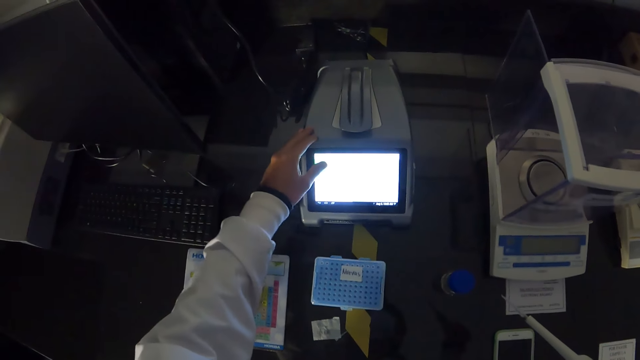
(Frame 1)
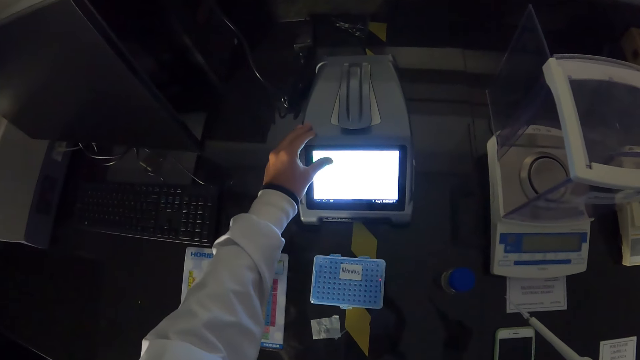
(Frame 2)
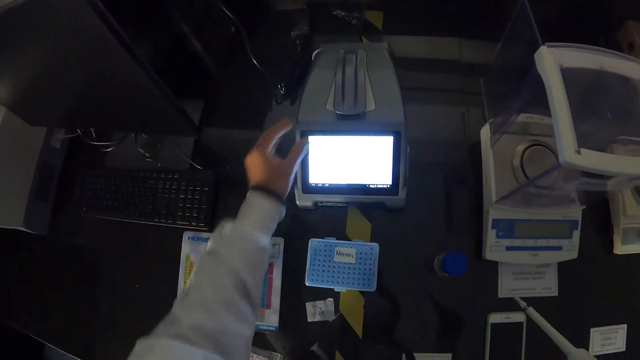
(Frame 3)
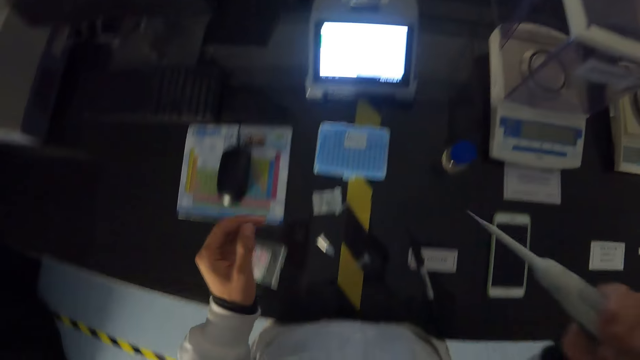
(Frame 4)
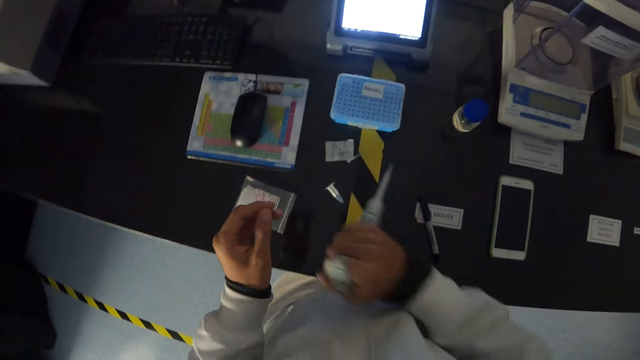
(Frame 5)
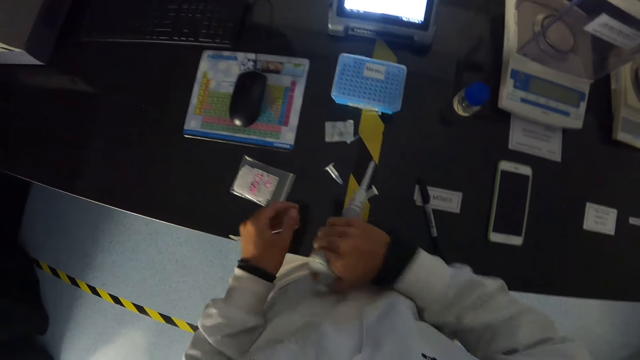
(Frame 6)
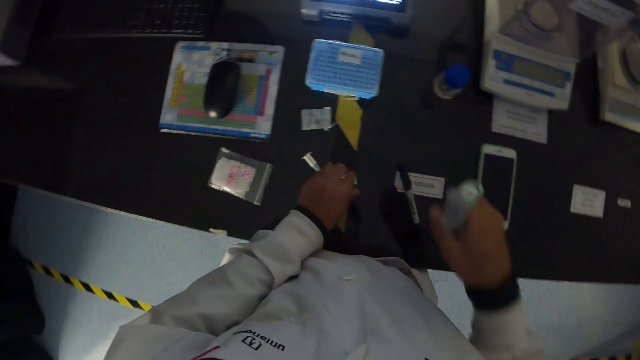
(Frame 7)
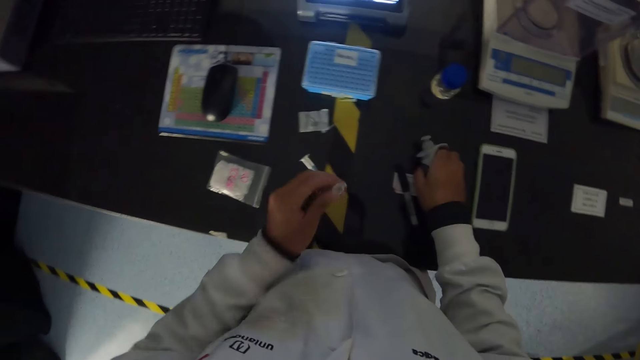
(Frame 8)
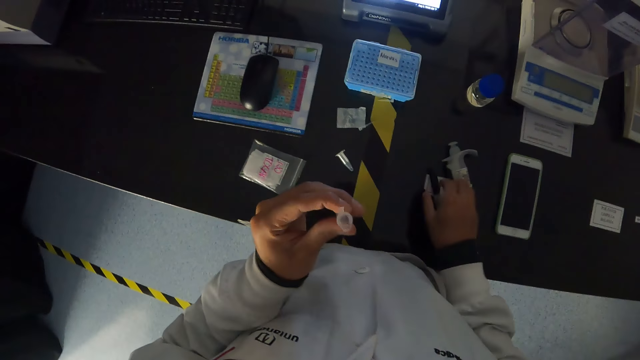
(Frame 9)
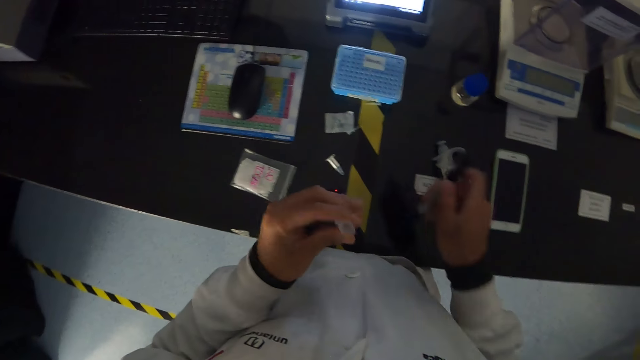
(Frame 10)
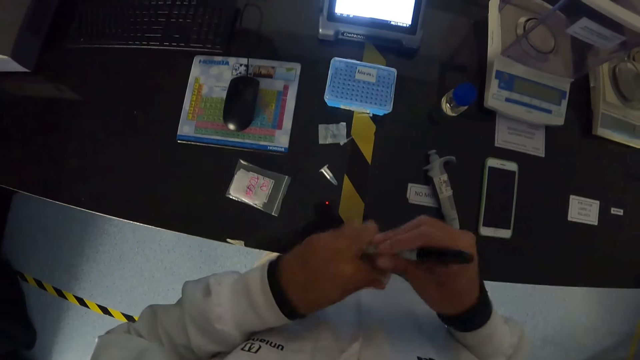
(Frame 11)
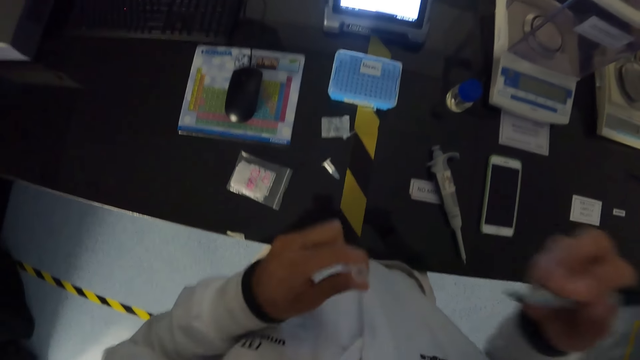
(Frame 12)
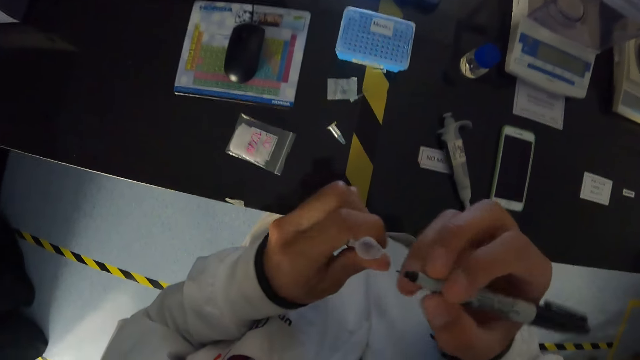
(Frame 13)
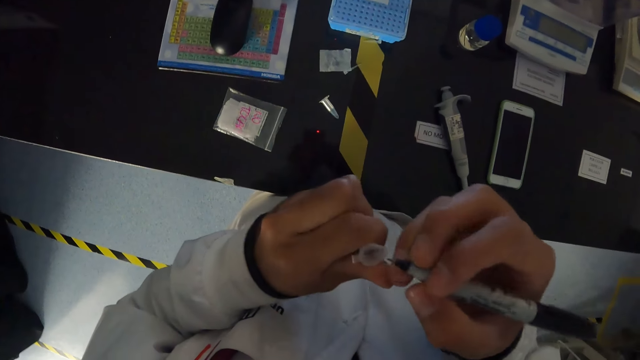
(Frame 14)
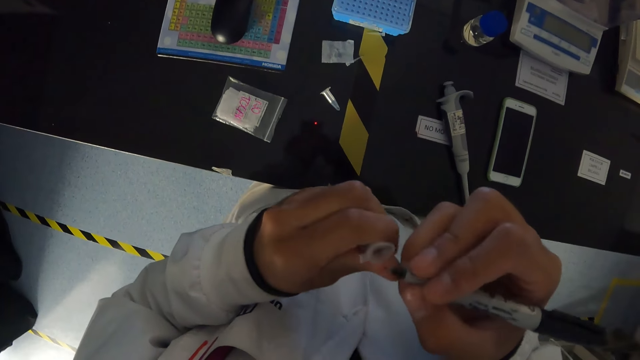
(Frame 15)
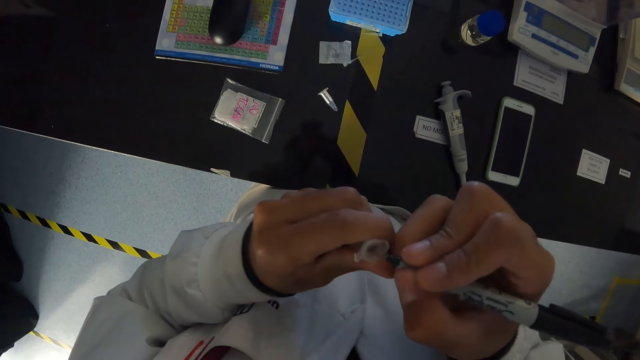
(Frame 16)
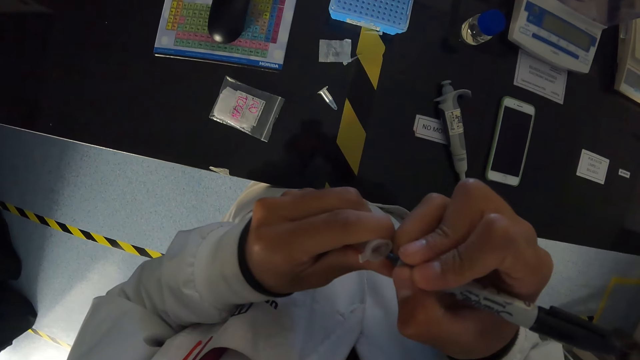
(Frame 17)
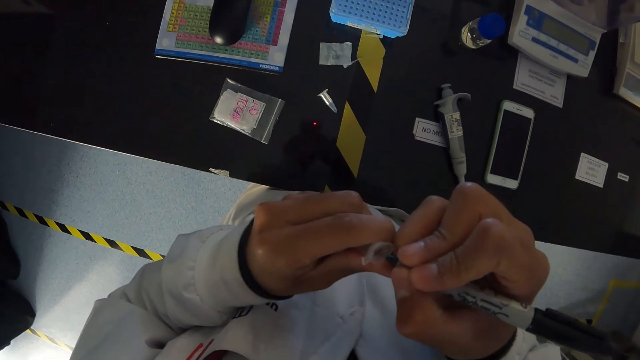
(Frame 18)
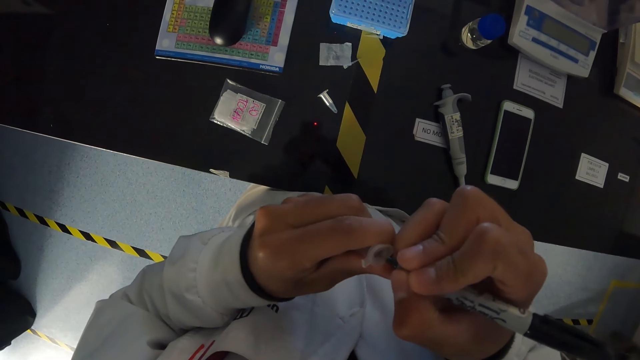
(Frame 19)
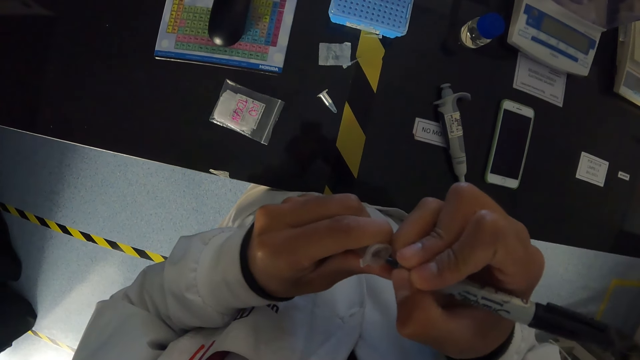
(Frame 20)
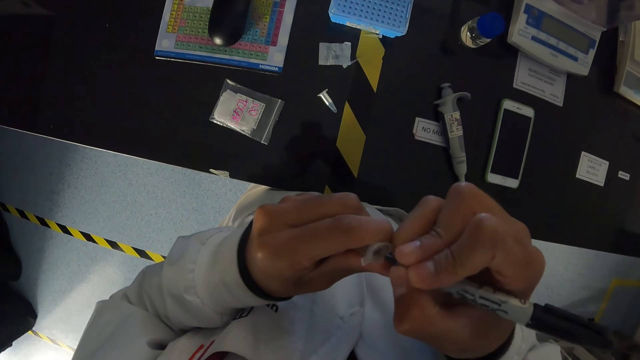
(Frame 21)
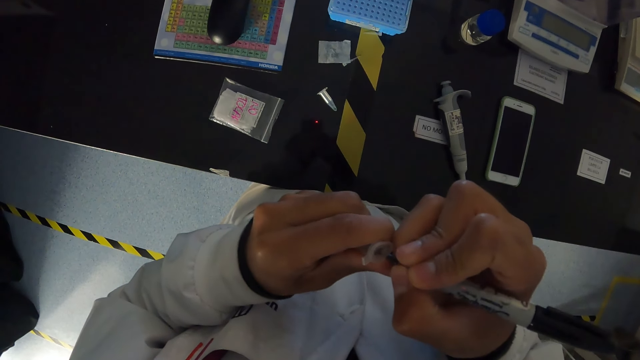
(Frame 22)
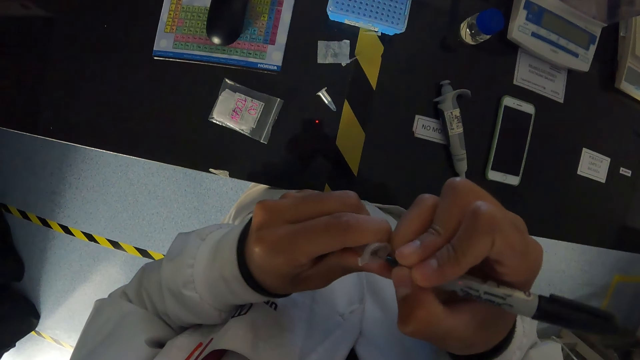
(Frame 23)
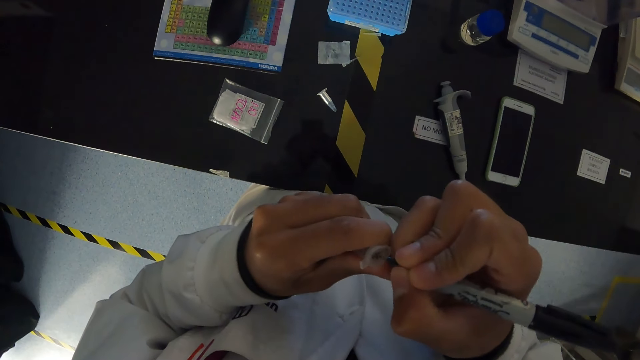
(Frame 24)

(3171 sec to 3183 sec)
The camera wearer presses the pipette calibrating system with his left hand. He records the reading on the analytical balance. He presses out the tube at the tip of the pipette on the table with his right hand. He holds on the beaker. He picks up the microcentrifuge tube from the table with his left hand. He drops the pipette on the table with his right hand. He picks up the marker from the table with his right hand. He opens the marker with his left hand. He writes on the microcentrifuge tube with the marker in his right hand.

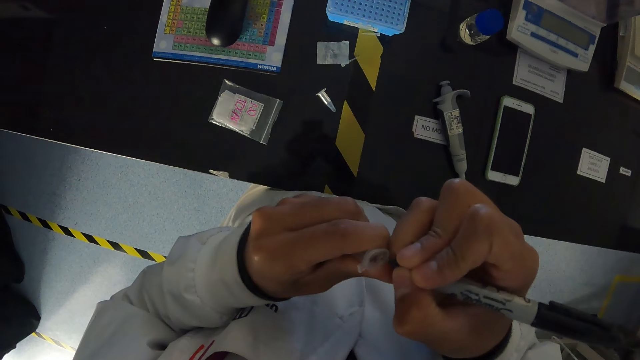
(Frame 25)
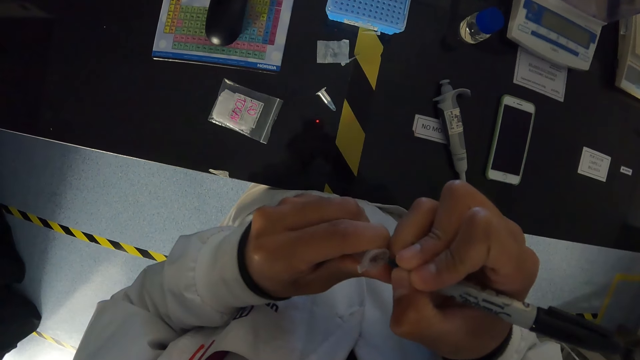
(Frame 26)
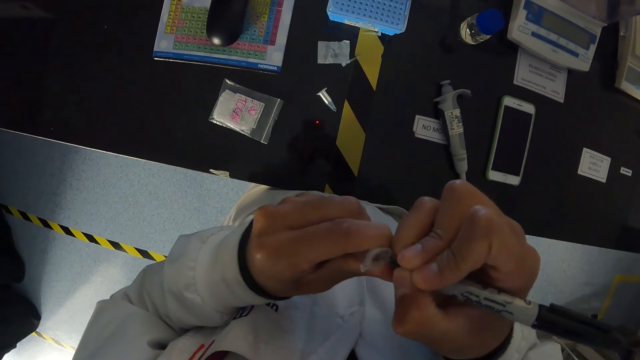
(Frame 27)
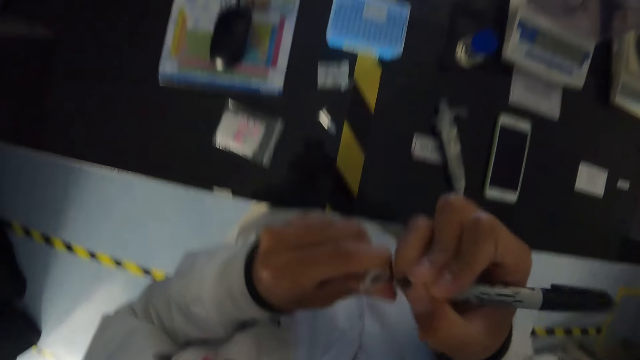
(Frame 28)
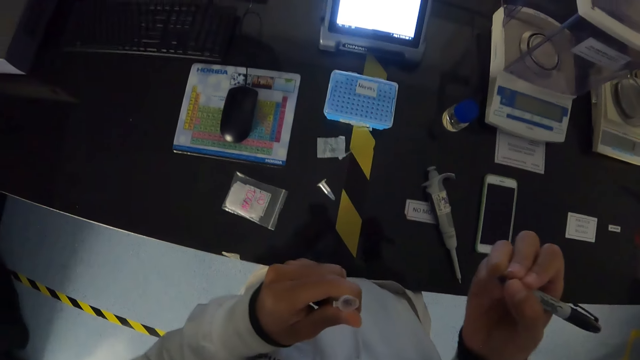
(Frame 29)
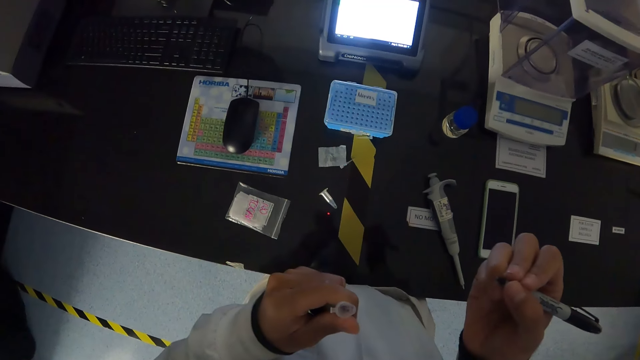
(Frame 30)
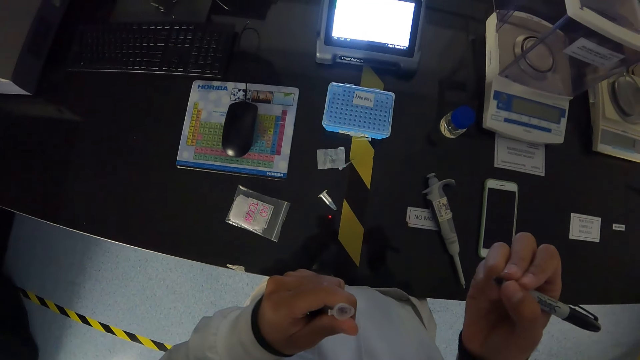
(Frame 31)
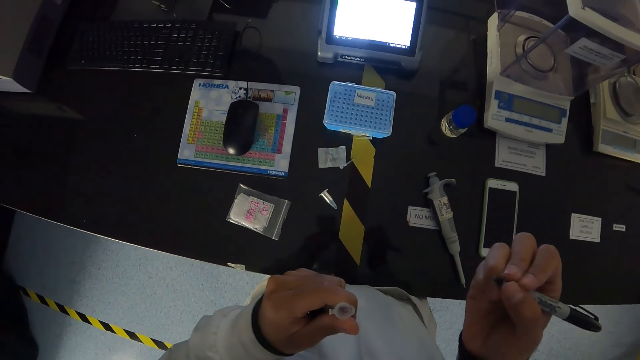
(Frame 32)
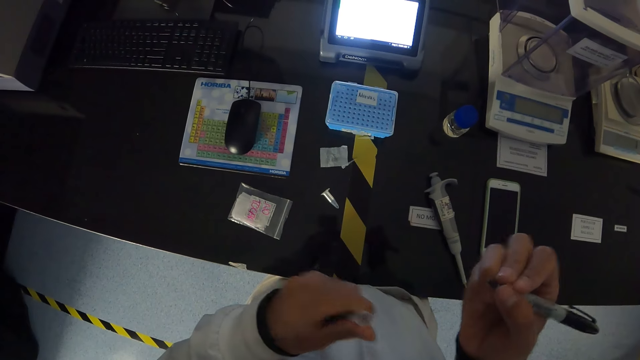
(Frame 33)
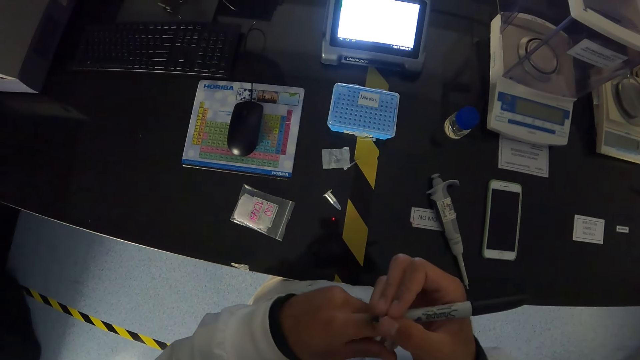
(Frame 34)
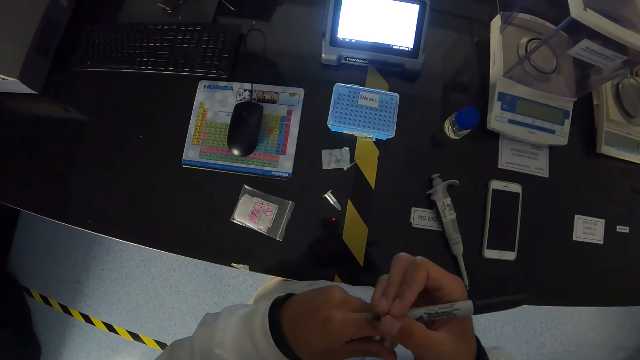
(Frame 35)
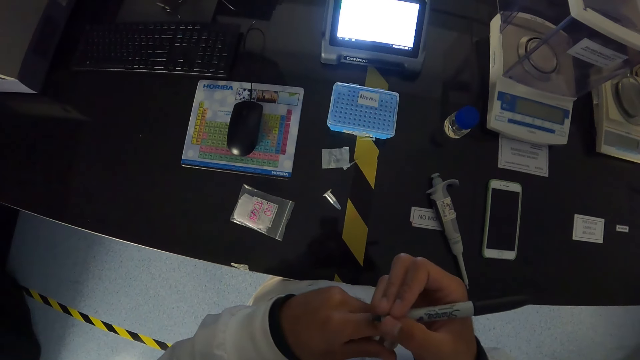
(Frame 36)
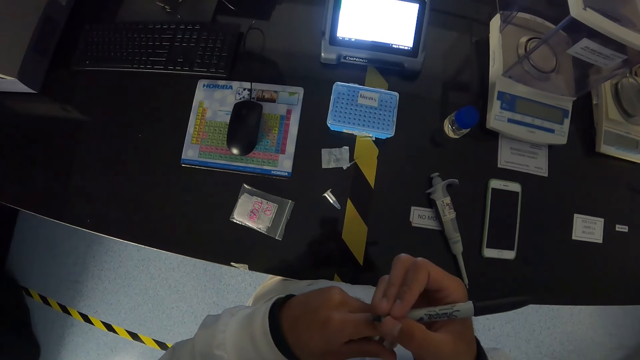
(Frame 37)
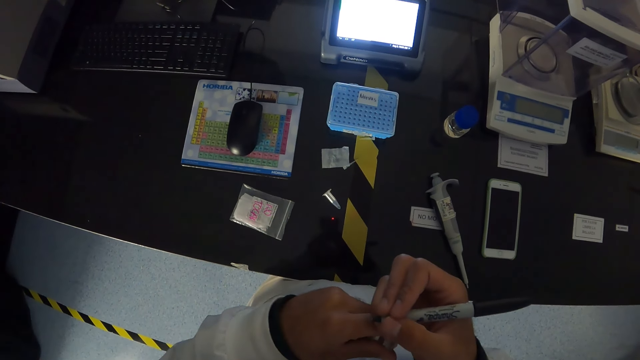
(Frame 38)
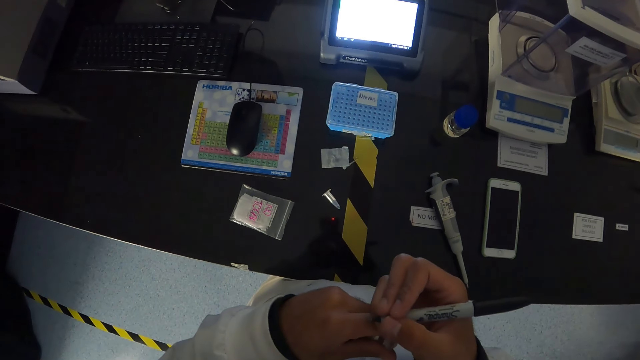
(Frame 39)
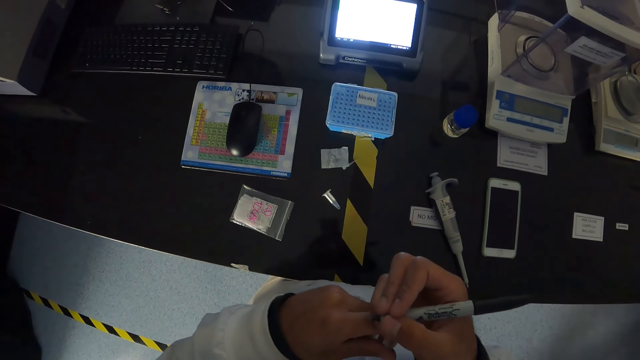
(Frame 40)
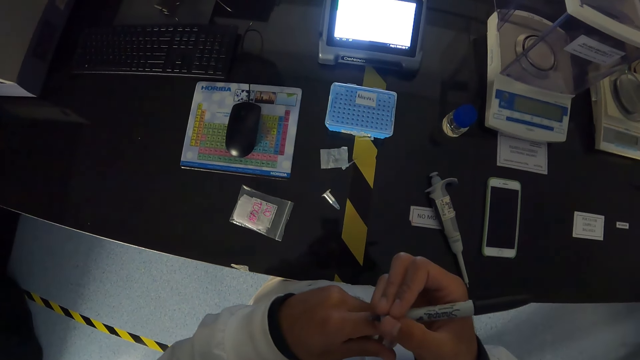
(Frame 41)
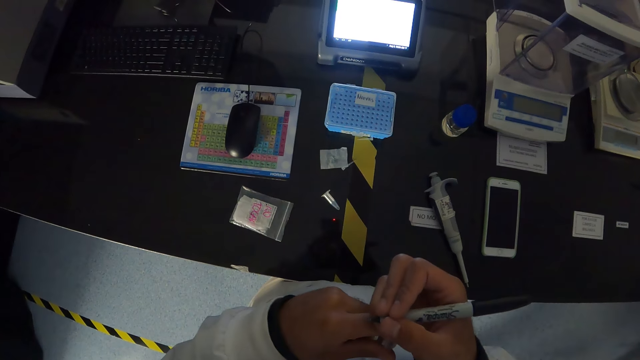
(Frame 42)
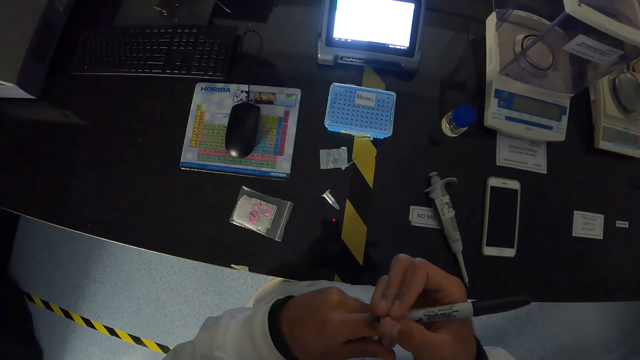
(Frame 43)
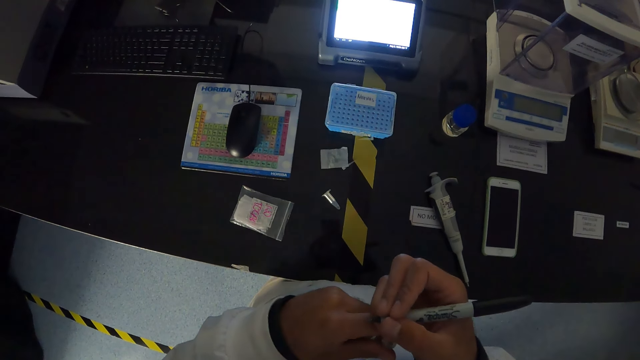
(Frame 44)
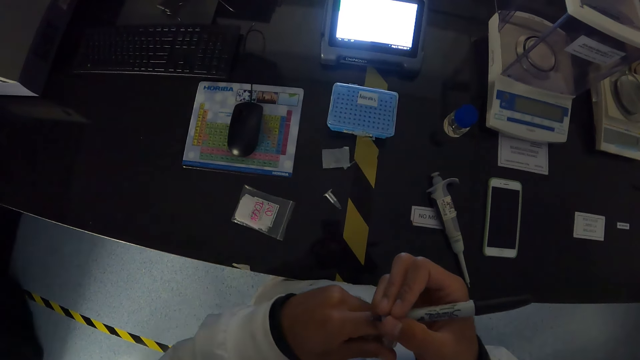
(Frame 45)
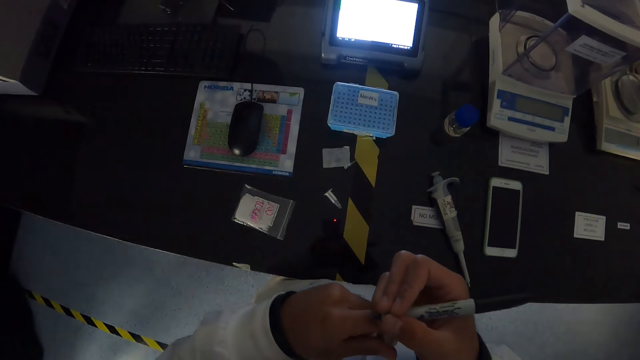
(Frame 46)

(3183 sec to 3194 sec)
The camera wearer stares at the beaker. He holds the marker in his left hand with his right hand. He writes on the beaker.
